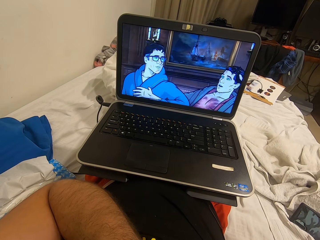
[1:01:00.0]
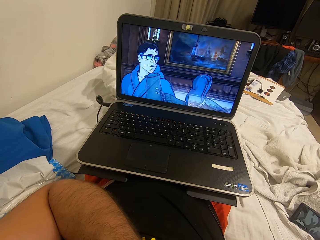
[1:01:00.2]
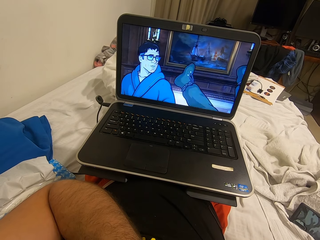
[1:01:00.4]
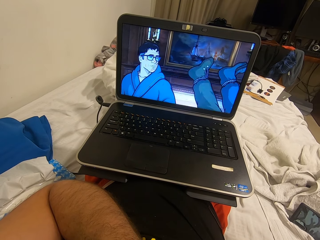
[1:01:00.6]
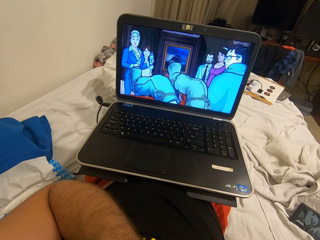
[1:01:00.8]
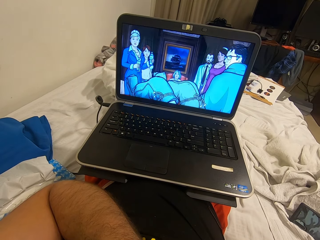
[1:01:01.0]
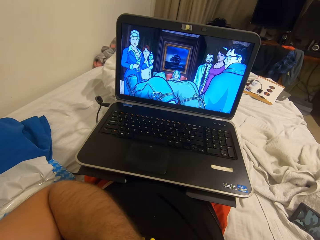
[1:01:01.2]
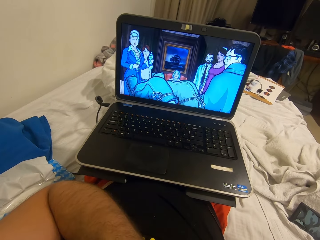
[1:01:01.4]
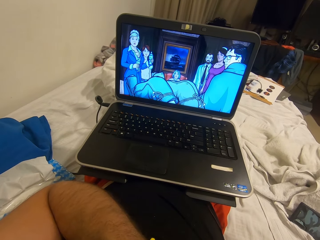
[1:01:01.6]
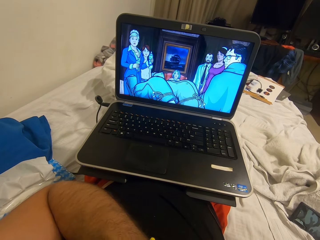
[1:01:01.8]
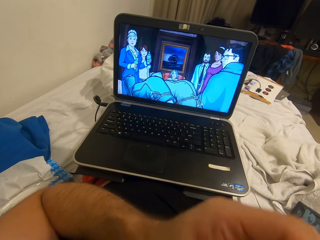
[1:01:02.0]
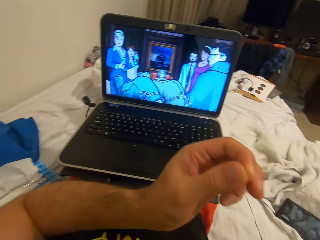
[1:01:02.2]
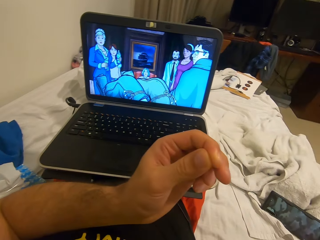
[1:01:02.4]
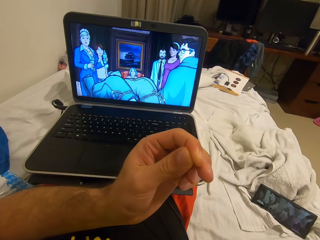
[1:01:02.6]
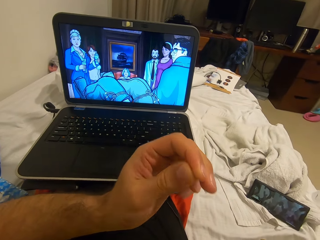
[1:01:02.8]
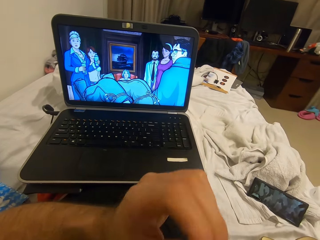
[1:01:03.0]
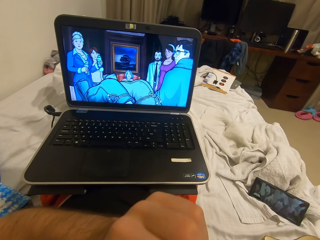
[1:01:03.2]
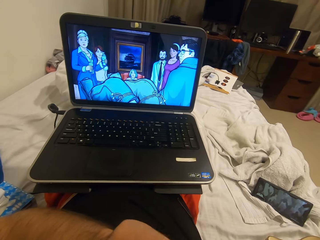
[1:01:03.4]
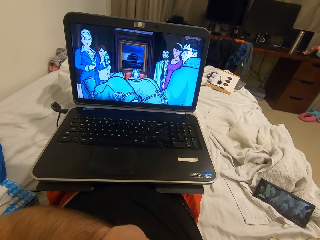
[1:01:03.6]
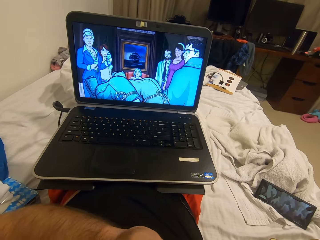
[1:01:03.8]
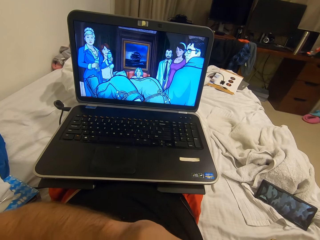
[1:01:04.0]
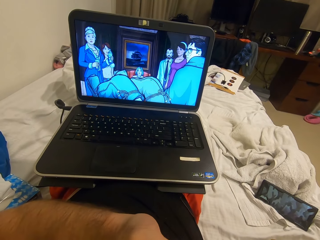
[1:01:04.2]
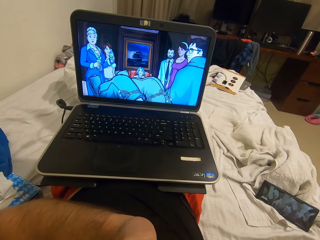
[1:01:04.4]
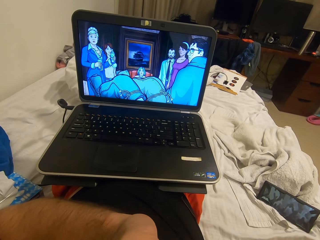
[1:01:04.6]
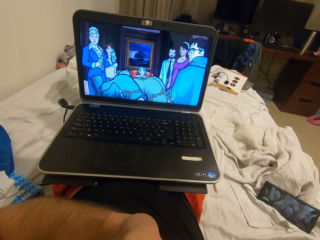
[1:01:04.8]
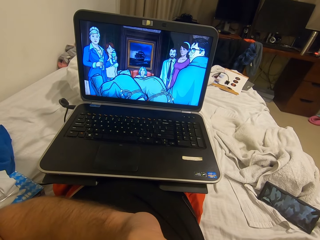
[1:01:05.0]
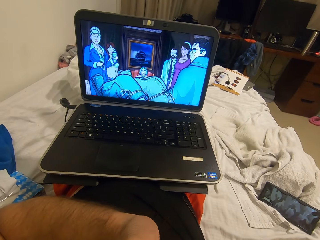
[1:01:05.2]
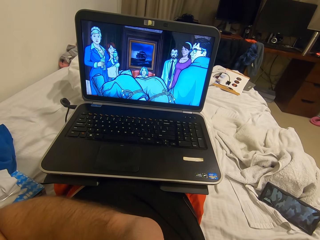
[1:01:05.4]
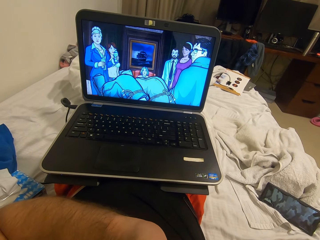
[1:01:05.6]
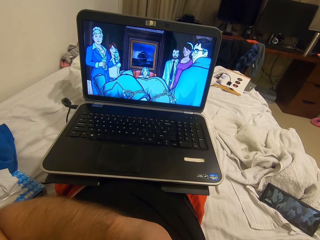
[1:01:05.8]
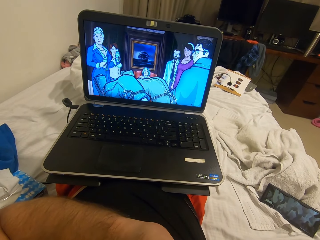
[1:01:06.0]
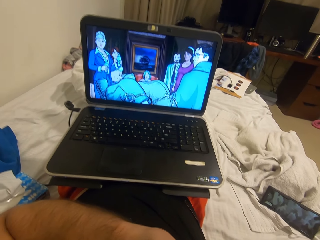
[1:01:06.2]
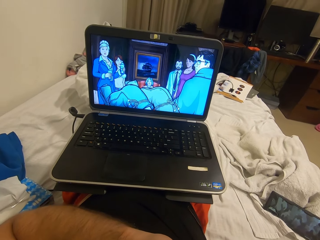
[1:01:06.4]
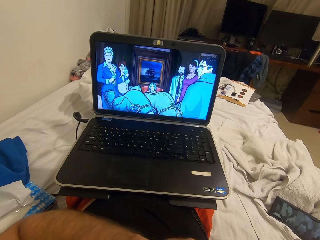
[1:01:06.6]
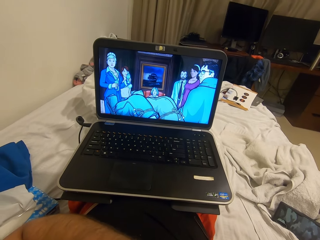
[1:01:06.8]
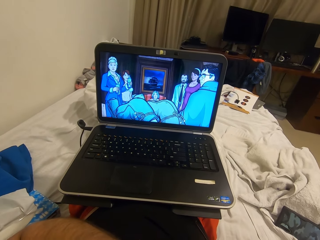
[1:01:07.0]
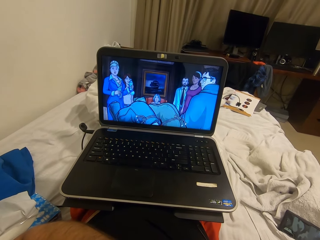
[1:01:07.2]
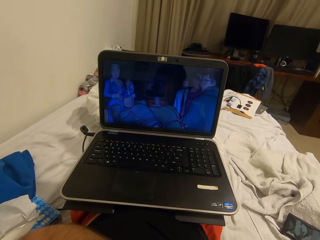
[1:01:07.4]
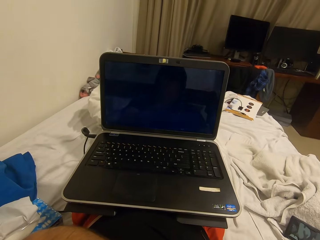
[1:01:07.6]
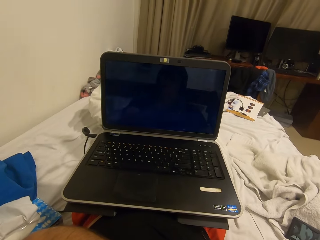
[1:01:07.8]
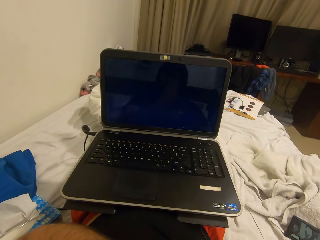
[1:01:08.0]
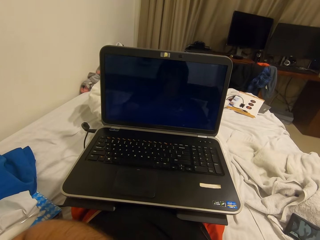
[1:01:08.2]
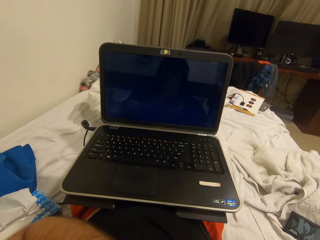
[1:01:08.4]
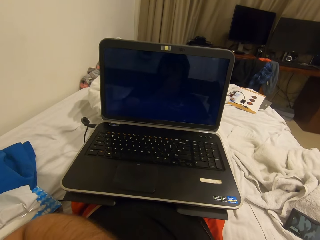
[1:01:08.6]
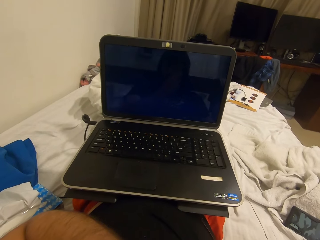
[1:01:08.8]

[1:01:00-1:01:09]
The camera wearer lowers his left hand. He stares at his hand. He raises his left hand to his face. He touches something.

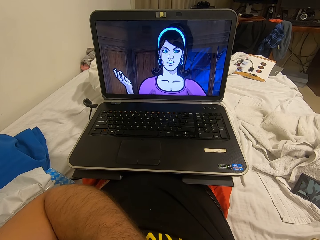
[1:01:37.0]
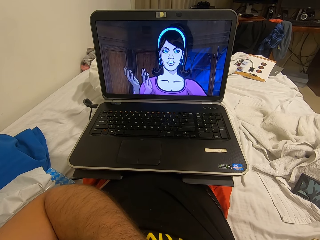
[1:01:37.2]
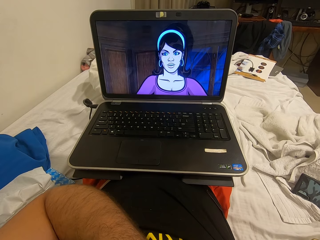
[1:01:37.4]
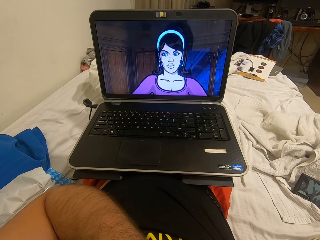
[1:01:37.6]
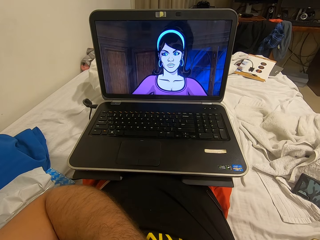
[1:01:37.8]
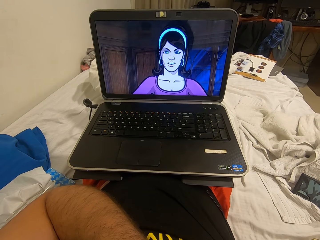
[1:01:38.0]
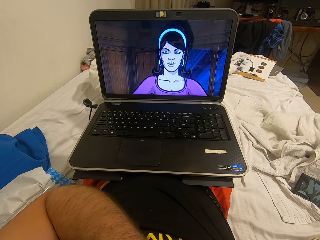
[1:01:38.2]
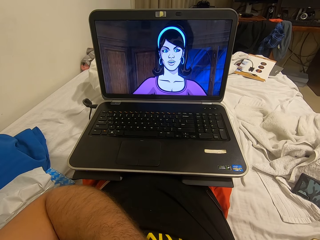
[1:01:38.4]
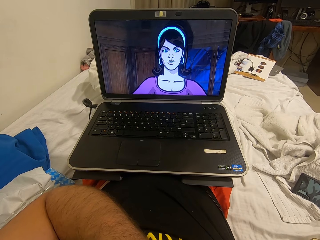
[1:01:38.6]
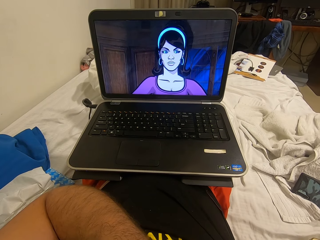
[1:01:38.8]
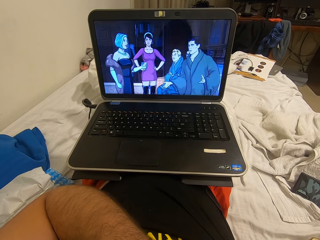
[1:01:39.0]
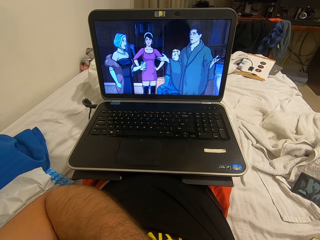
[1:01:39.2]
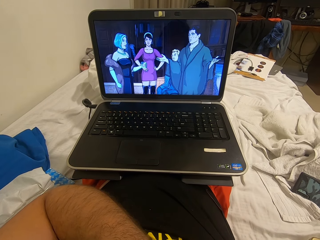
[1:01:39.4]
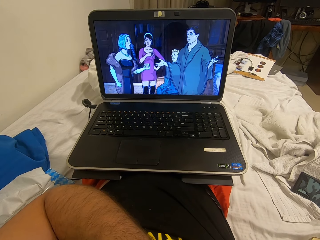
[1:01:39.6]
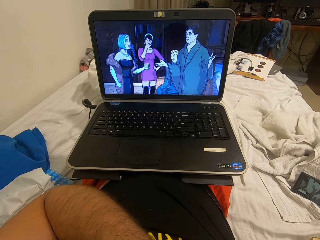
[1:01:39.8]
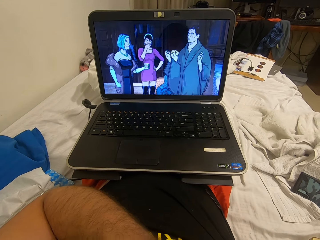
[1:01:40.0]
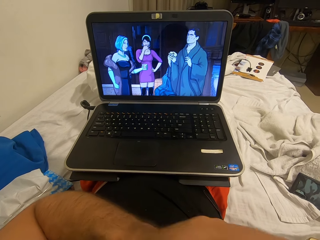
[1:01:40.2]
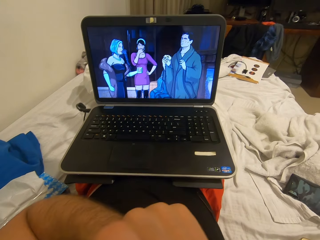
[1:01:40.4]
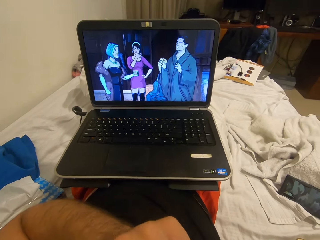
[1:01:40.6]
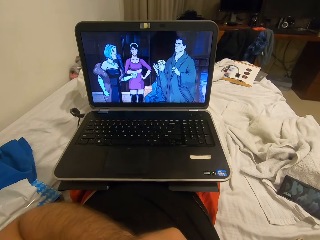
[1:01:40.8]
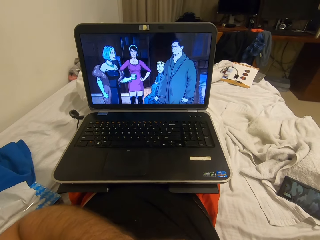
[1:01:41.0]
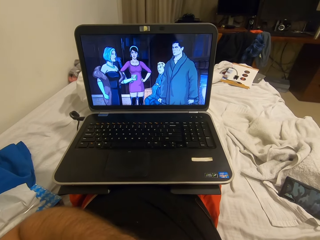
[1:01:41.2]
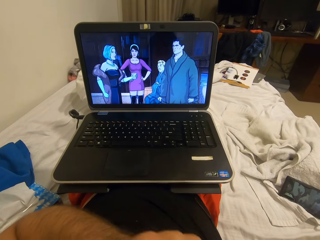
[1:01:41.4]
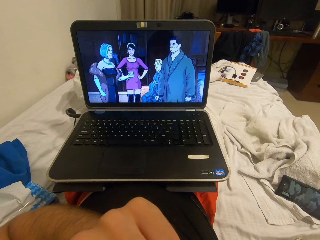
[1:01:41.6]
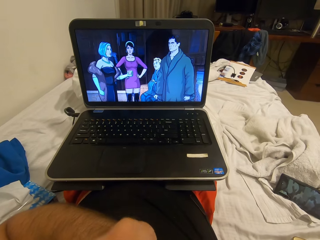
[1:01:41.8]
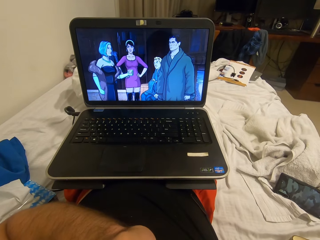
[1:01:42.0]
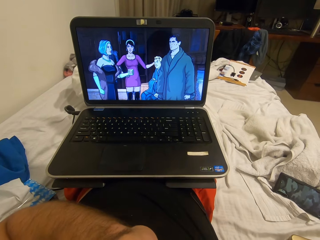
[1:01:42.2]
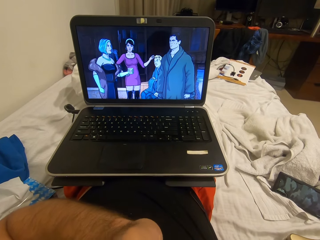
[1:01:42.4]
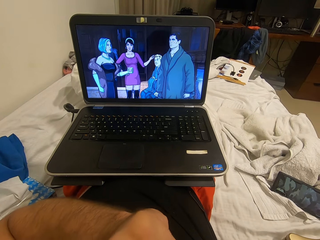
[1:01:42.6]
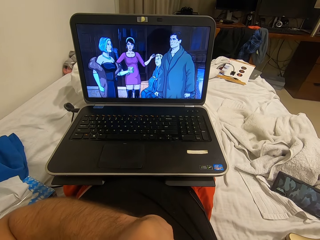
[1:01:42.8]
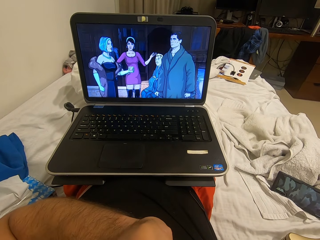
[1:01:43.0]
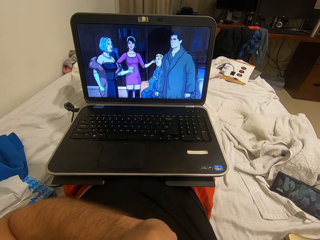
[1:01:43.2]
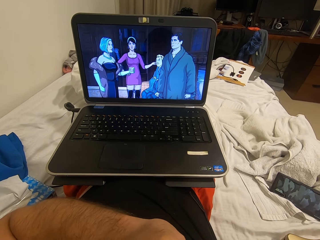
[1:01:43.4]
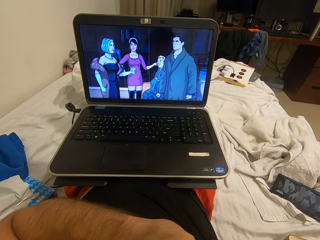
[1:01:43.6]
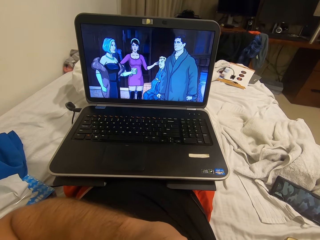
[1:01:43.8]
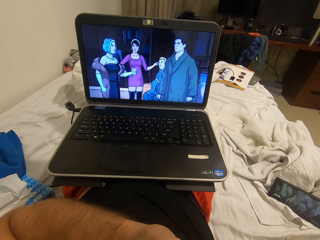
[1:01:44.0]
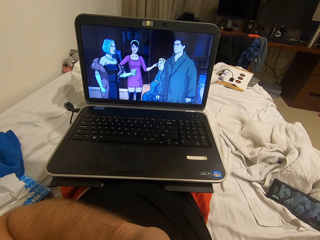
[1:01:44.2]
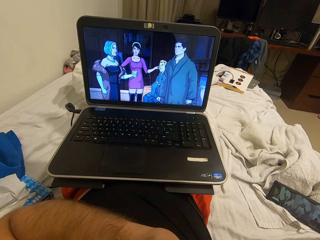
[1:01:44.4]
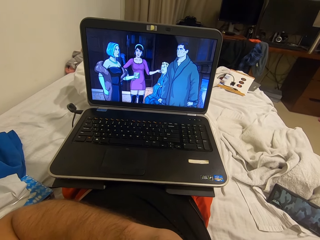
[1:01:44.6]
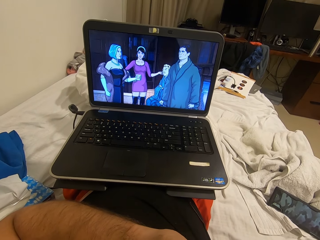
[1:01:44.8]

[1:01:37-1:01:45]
The camera wearer touches something.

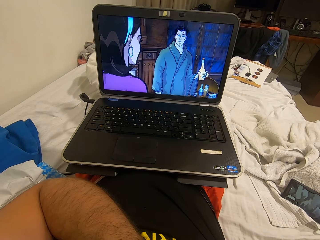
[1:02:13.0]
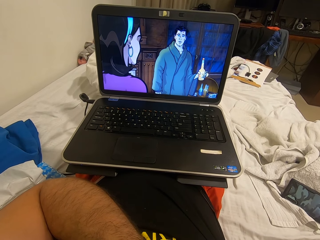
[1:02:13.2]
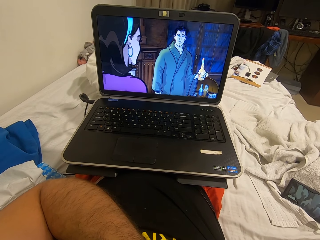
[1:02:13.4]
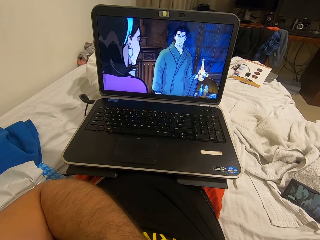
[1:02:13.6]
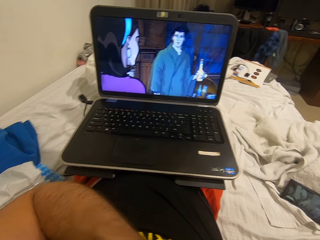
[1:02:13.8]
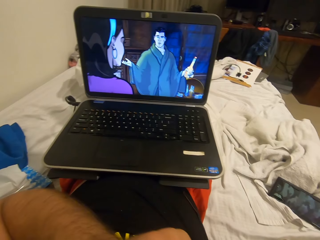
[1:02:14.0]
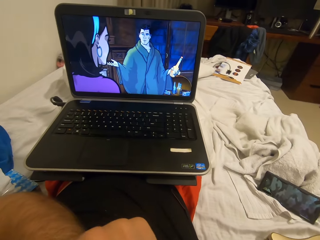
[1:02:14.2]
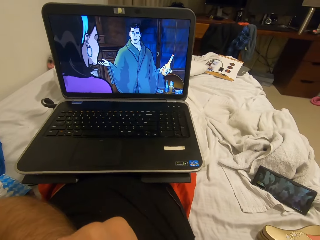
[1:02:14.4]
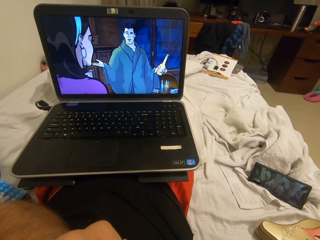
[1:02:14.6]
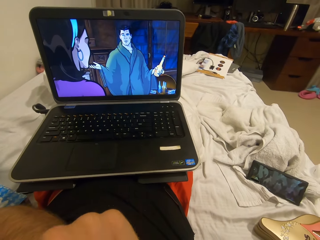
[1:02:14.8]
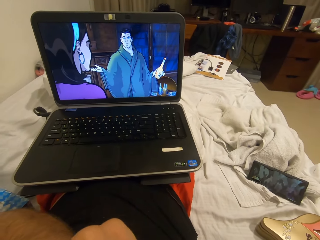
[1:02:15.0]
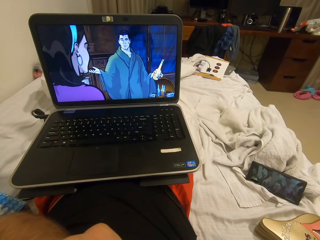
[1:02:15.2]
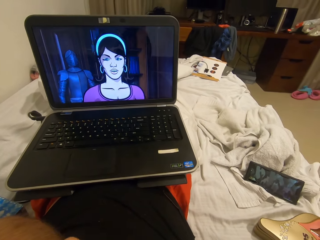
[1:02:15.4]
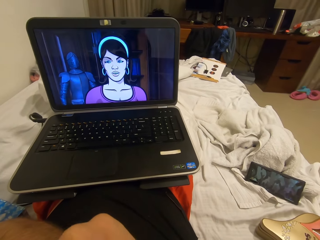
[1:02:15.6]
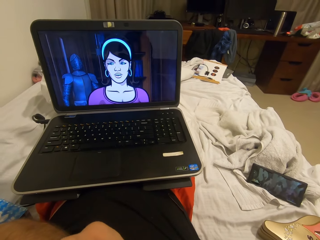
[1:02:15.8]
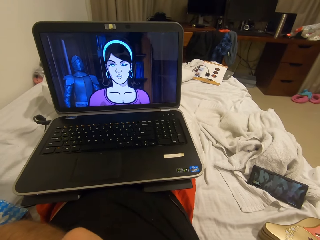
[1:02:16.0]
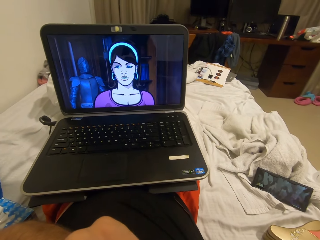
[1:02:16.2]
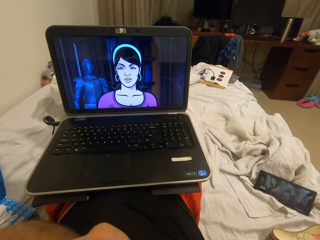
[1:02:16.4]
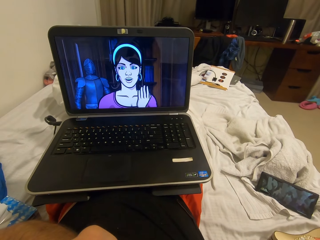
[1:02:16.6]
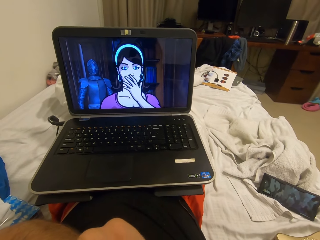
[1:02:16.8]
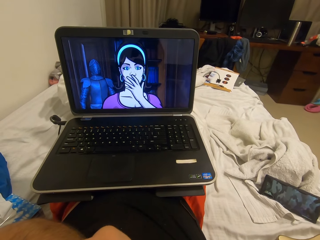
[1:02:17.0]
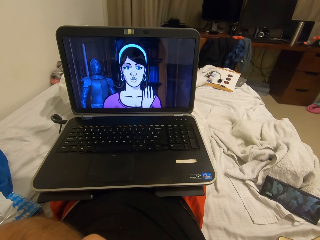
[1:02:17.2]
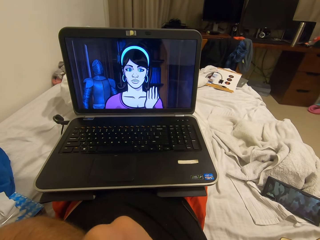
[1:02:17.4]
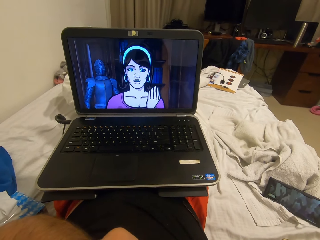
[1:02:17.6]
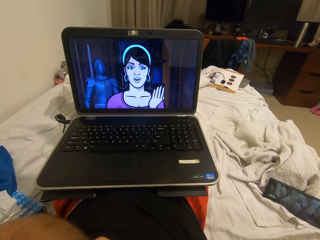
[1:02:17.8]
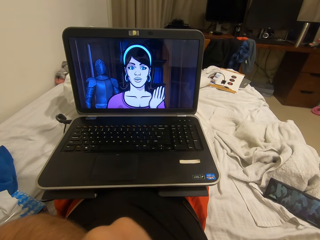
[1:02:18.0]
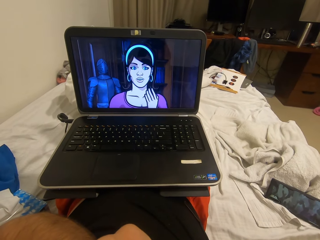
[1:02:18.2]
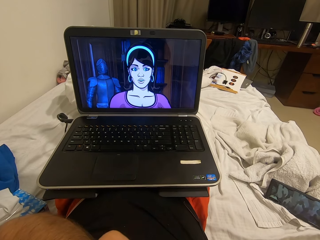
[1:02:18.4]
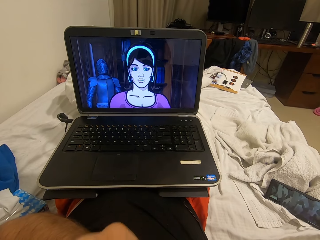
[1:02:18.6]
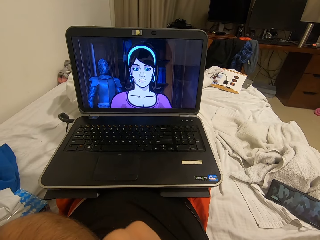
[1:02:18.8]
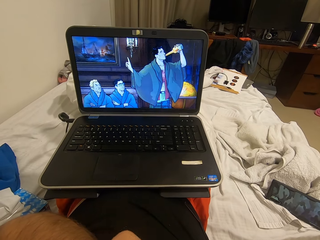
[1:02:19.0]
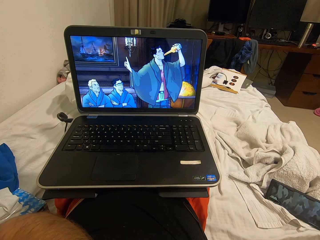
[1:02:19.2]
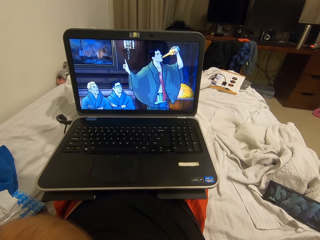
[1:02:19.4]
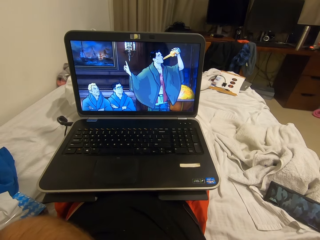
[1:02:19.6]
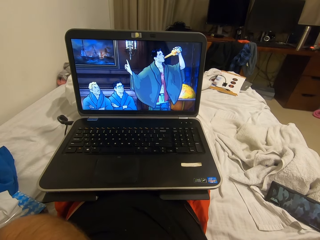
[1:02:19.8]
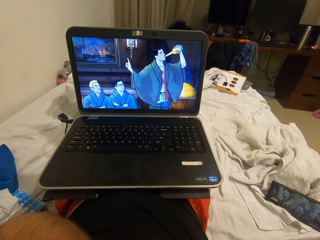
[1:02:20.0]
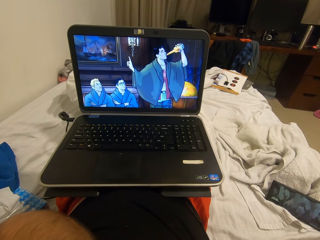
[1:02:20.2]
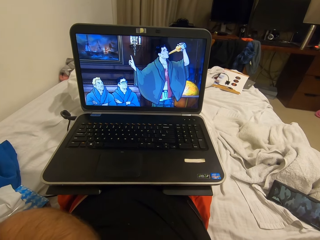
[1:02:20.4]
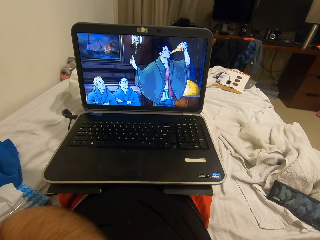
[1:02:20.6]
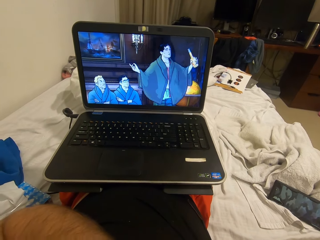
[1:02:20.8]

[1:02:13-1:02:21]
The camera wearer scratches something.
